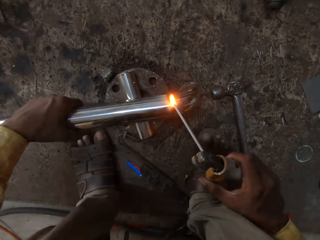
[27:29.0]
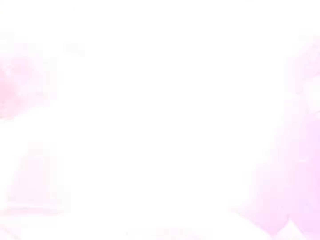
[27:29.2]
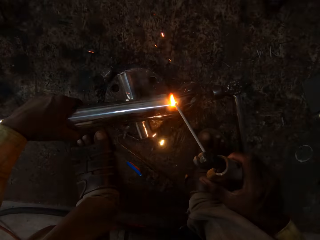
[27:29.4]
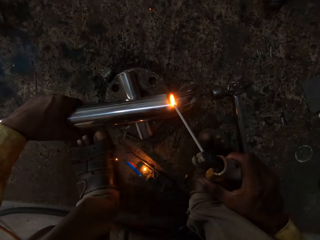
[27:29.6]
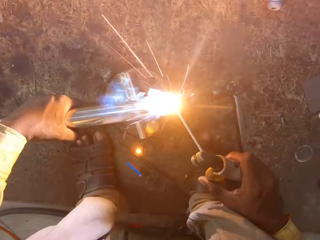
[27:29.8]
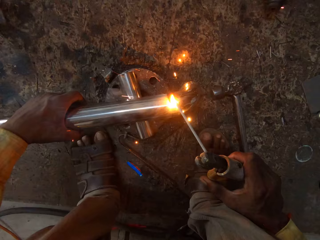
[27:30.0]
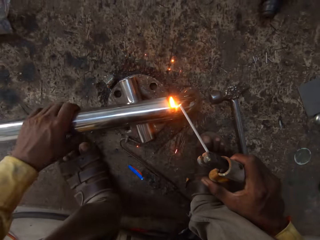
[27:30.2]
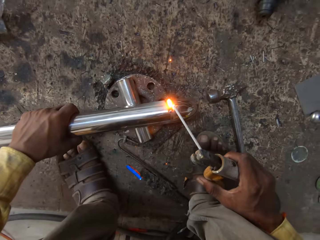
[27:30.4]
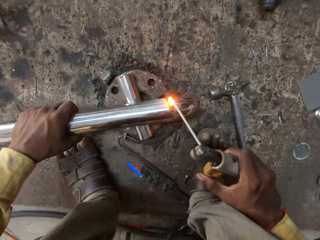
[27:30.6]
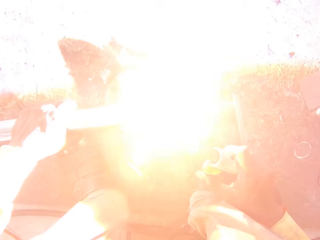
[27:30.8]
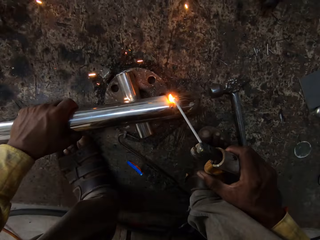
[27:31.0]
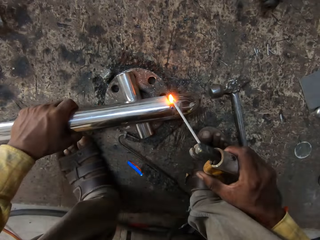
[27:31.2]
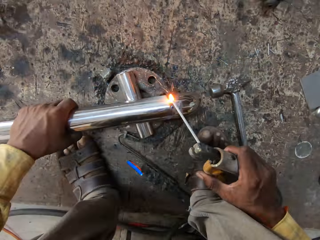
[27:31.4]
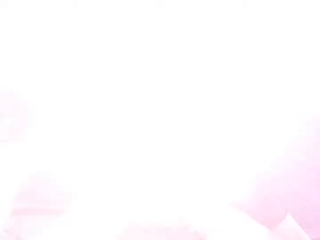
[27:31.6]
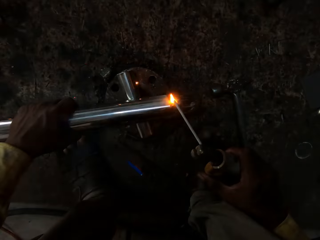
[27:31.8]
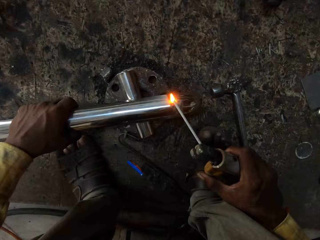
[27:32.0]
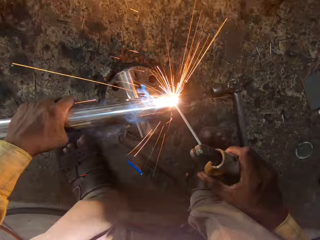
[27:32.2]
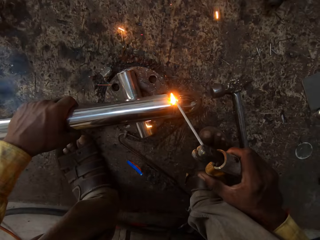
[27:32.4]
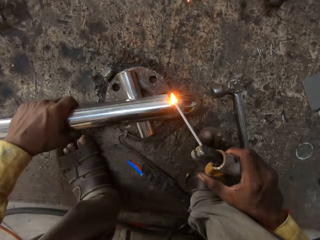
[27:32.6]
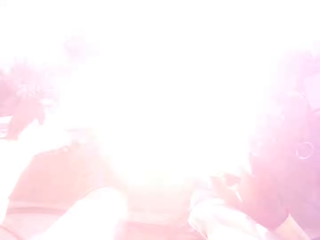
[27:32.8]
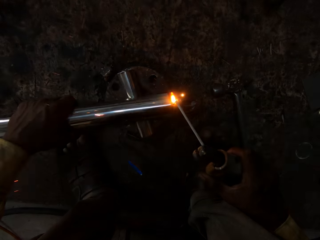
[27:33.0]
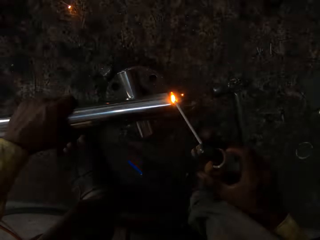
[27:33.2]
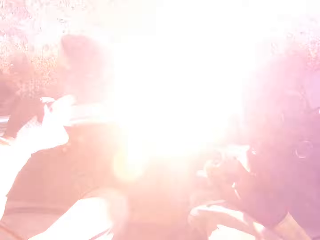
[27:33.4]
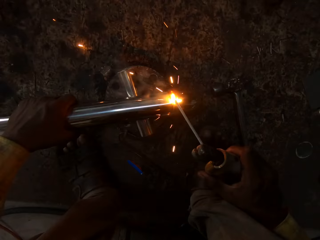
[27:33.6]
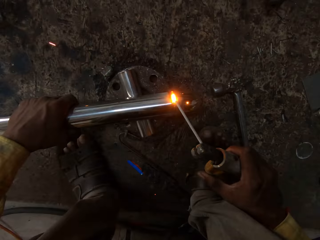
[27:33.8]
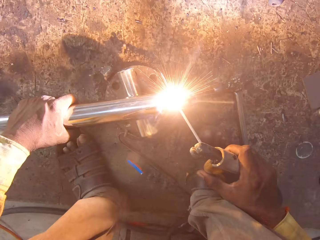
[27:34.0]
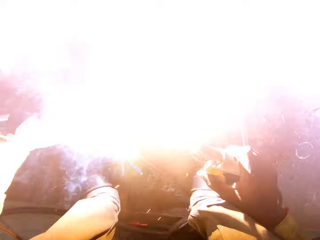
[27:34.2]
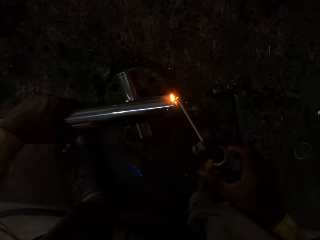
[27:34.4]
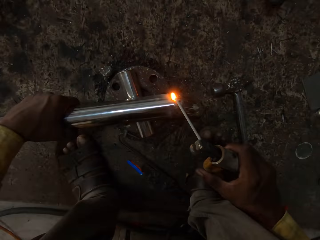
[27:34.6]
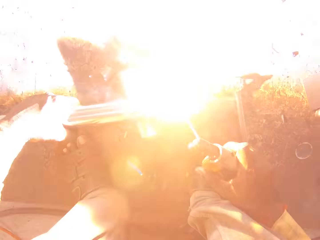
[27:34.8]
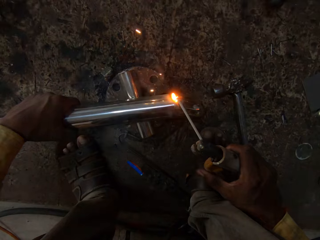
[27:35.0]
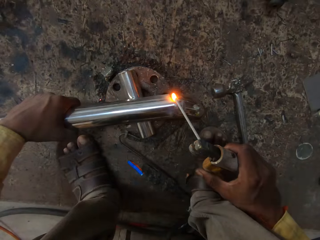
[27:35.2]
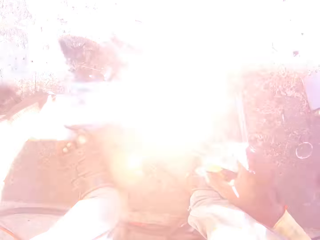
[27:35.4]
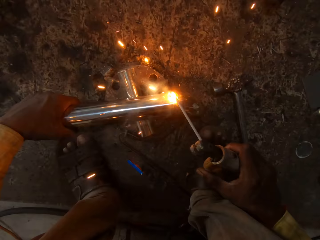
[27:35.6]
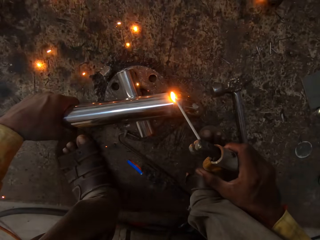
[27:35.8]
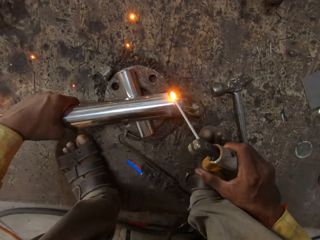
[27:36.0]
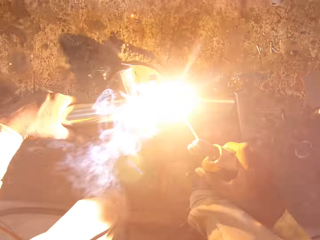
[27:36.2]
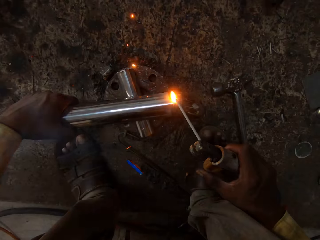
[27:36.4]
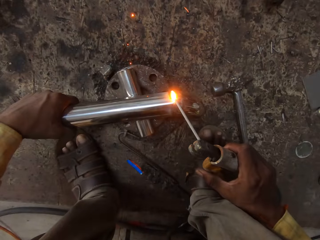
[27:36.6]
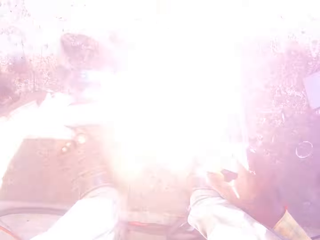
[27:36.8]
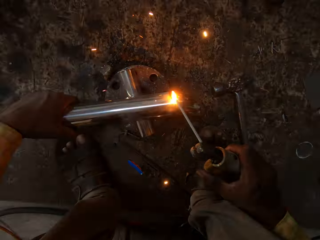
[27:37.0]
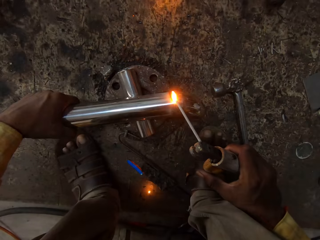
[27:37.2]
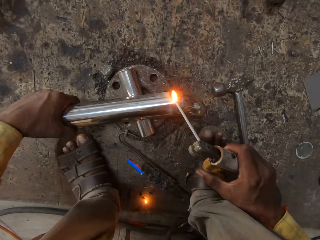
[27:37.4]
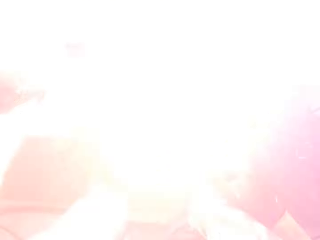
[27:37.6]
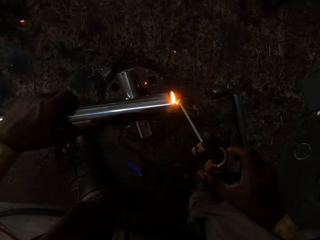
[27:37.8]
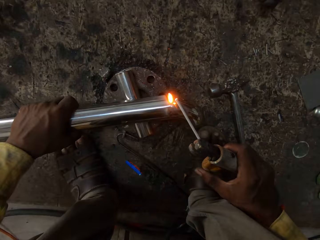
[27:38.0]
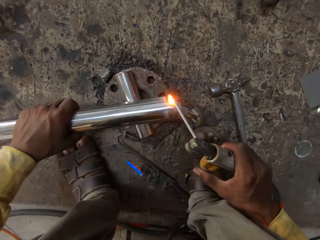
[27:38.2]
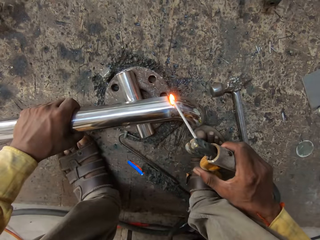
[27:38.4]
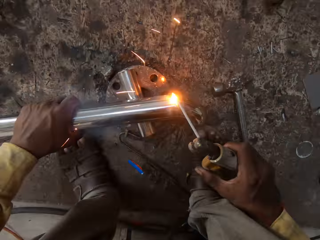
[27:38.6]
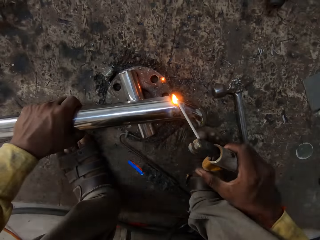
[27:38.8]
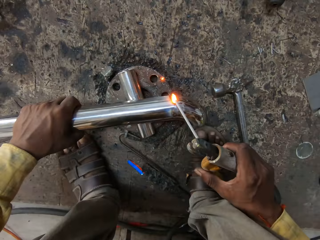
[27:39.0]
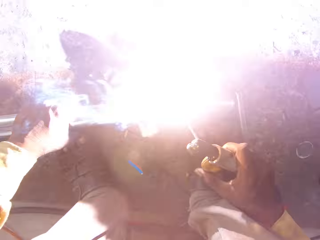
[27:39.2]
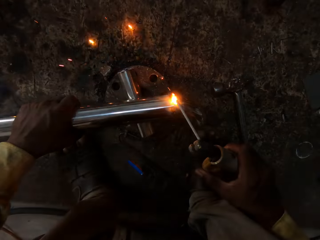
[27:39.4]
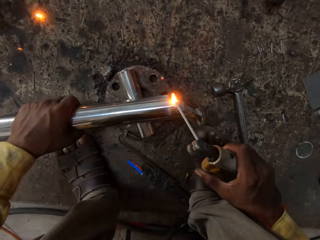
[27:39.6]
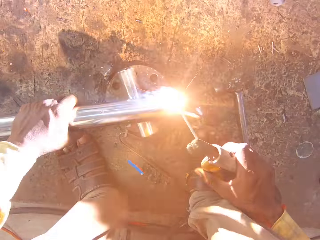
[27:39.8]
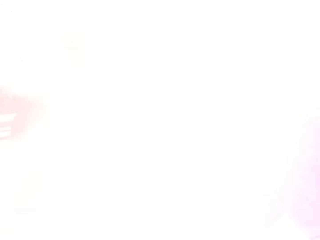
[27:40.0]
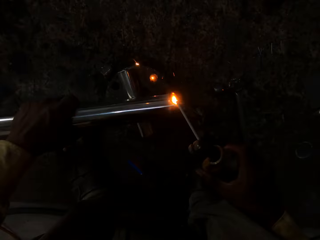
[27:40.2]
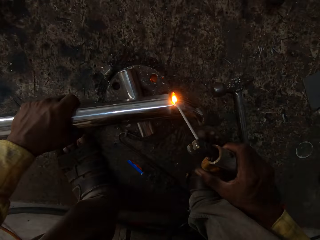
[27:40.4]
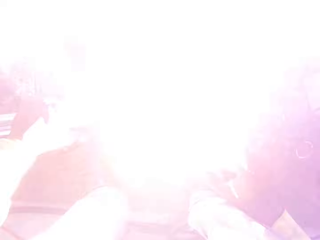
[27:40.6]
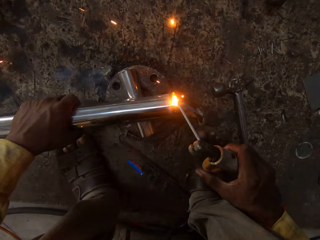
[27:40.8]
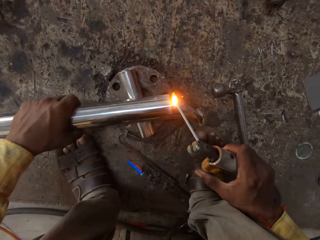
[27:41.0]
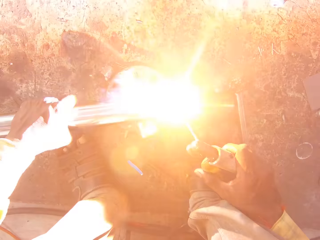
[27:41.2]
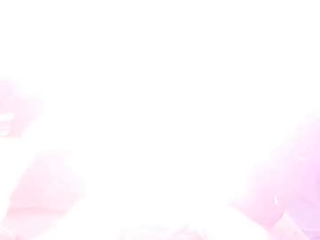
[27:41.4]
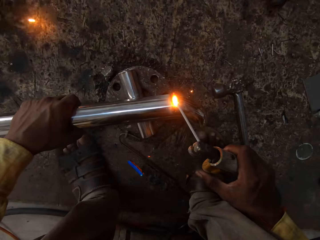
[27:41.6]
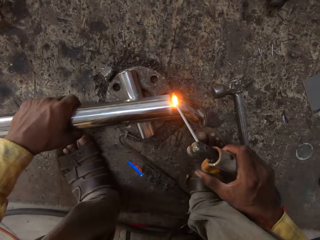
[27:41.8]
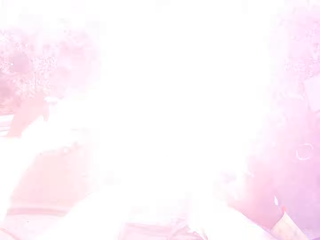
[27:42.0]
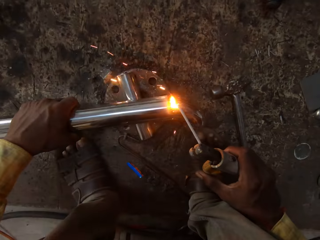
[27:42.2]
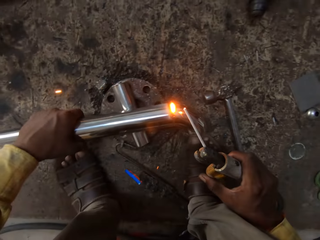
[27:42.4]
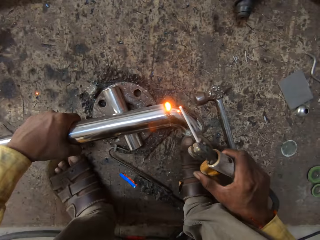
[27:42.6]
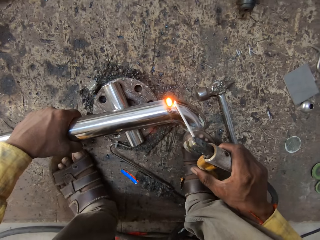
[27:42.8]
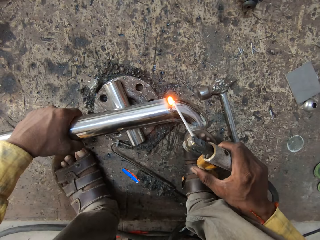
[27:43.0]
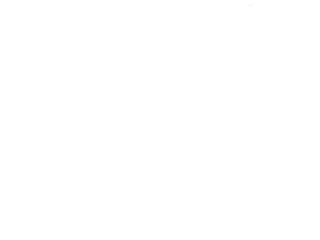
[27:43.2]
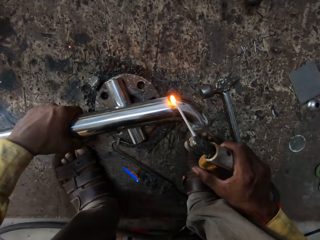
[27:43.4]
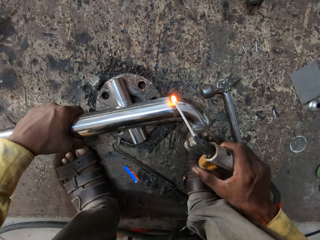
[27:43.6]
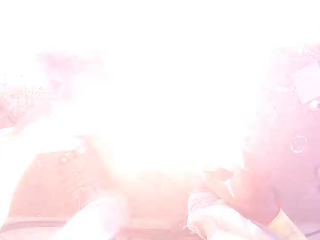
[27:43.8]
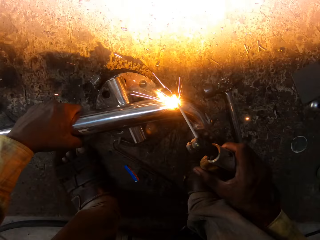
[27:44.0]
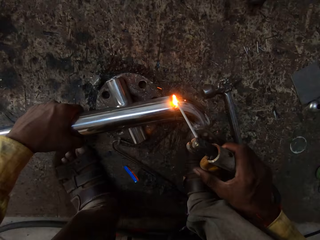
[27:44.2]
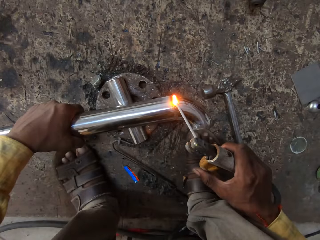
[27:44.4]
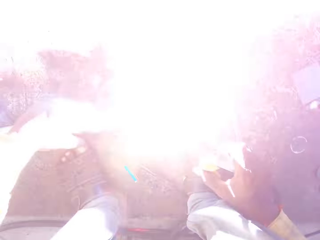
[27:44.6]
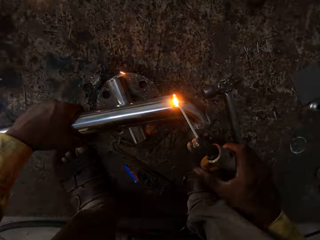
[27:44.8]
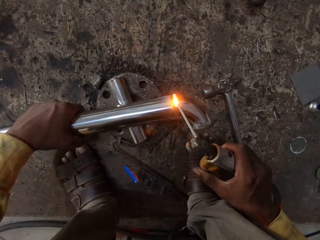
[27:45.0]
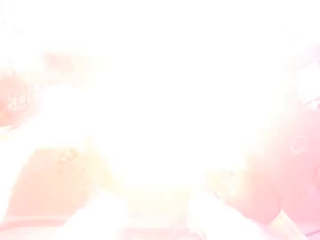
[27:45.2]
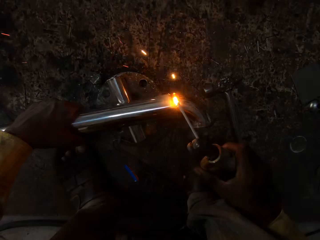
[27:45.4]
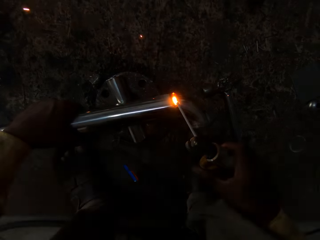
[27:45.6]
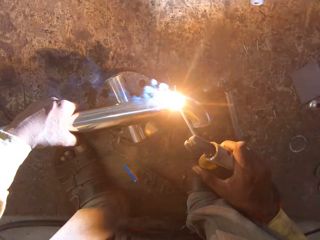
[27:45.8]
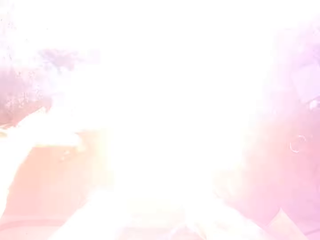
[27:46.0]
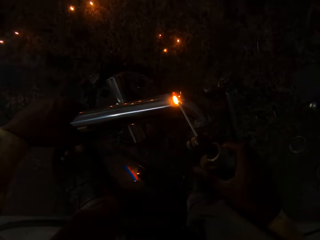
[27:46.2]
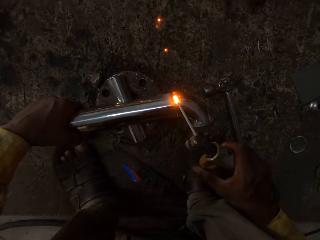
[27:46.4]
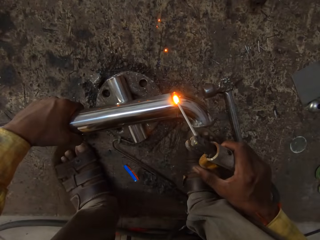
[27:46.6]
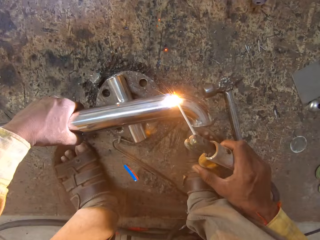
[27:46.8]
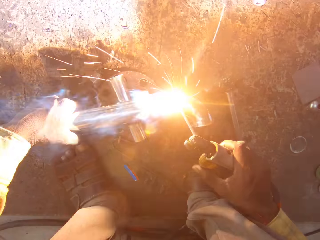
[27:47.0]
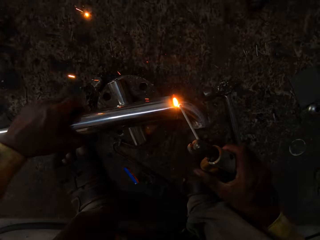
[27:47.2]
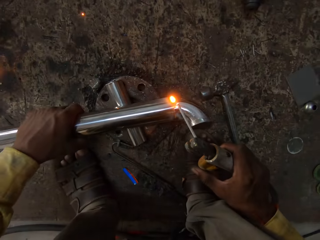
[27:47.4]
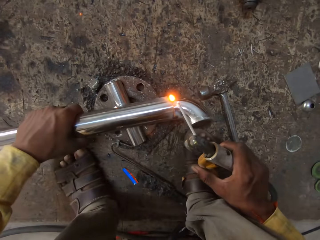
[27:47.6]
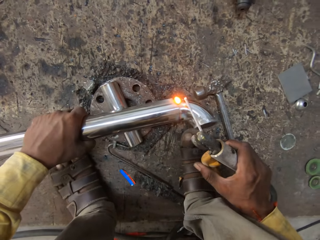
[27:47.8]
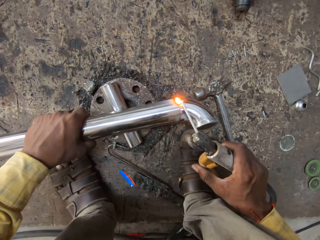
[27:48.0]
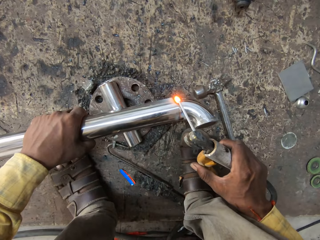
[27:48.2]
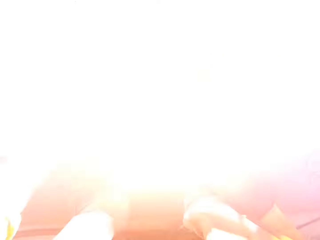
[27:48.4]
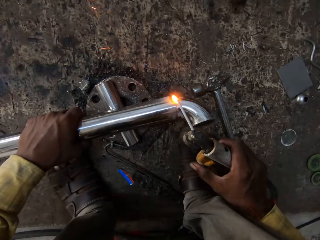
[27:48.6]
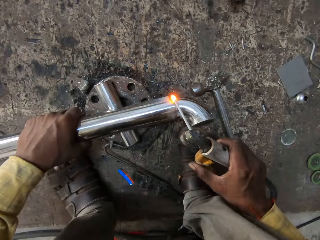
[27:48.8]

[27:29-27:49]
The camera wearer twists the metal and welds the metal.

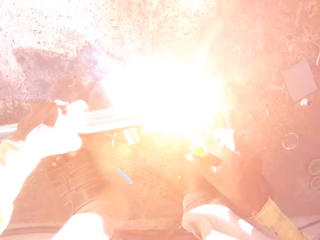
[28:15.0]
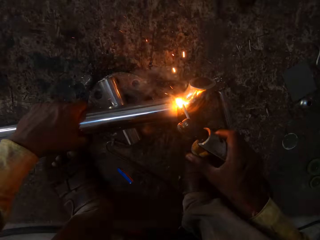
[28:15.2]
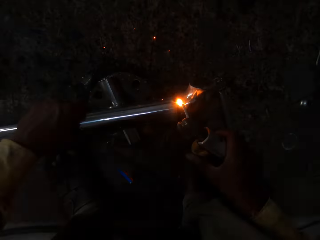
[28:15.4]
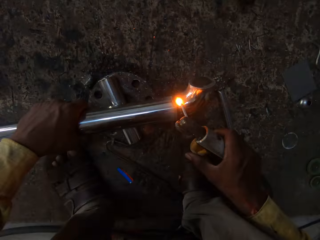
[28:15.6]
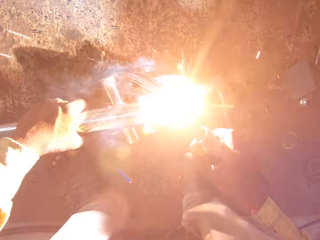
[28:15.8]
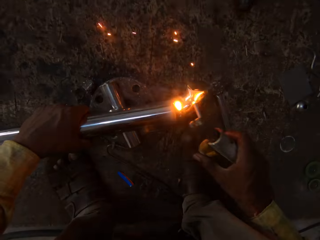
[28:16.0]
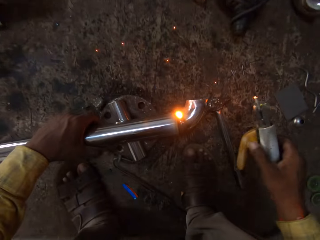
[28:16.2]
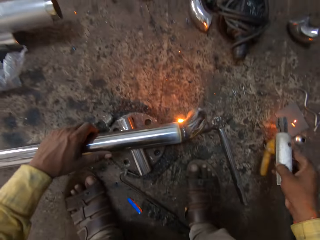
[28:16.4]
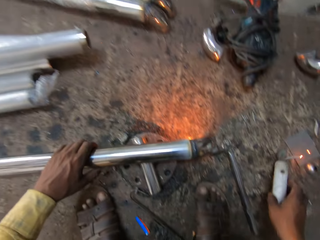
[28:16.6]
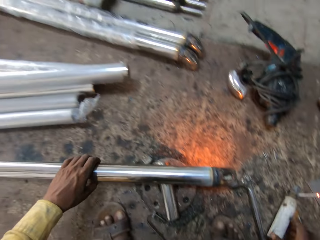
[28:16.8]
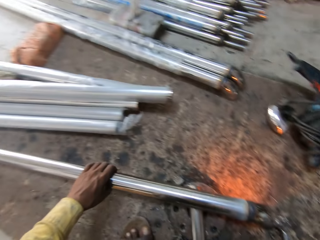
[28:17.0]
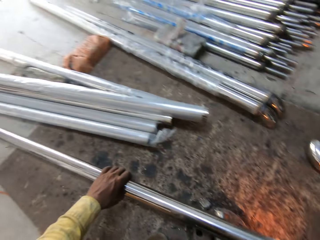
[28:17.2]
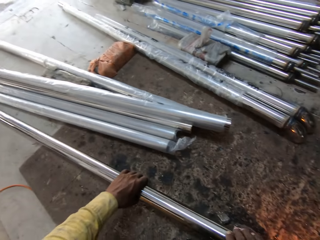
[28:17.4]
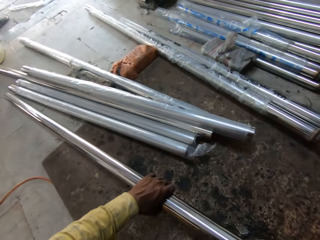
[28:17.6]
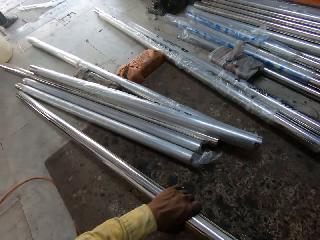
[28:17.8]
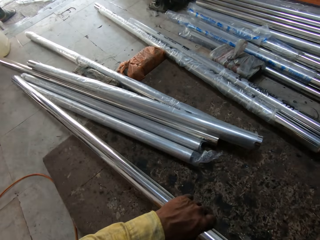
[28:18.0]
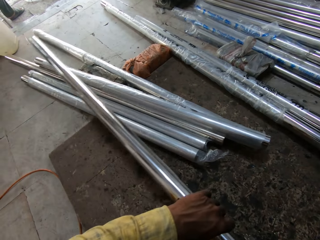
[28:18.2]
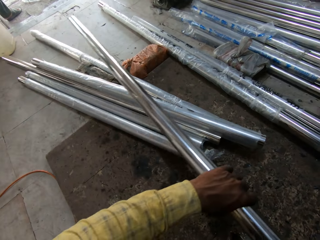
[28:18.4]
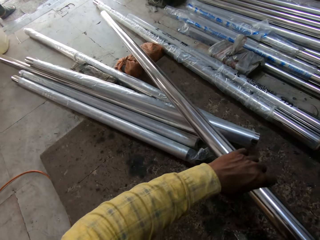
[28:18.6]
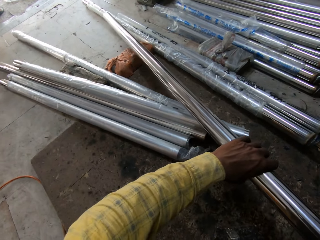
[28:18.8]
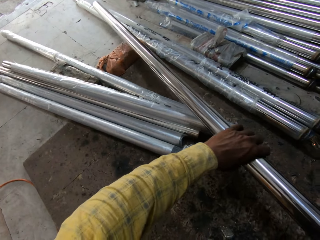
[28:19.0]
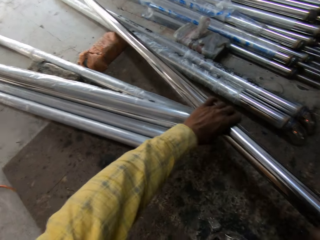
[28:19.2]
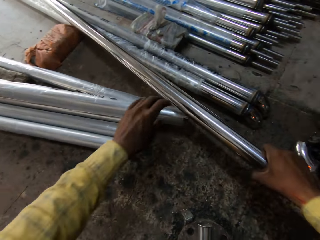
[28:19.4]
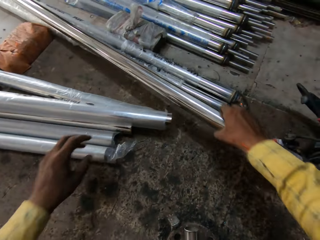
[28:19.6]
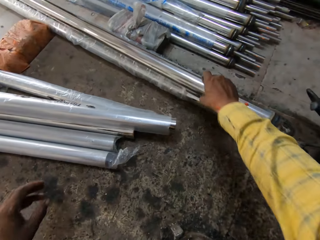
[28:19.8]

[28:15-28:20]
The camera wearer puts the electrode holder on the floor. They pull the metal. They pick up the stainless rod.
